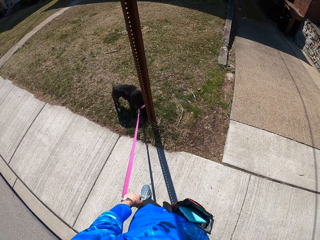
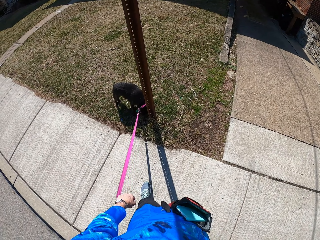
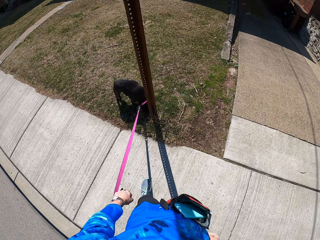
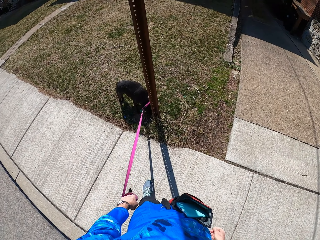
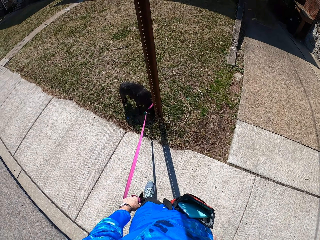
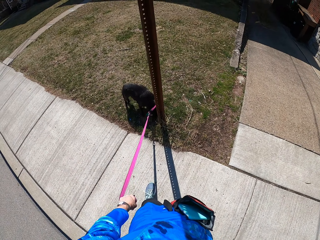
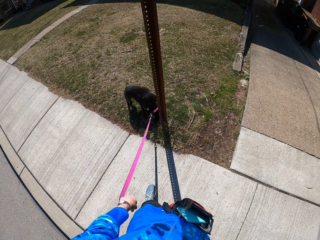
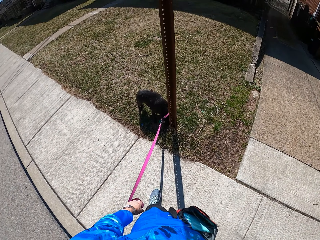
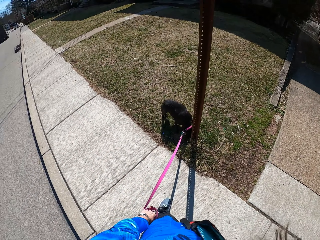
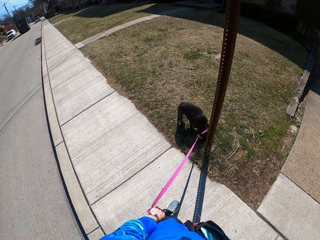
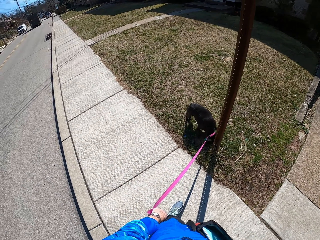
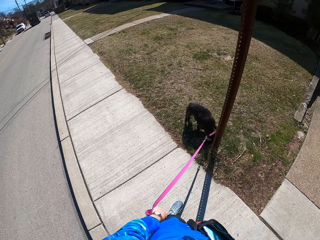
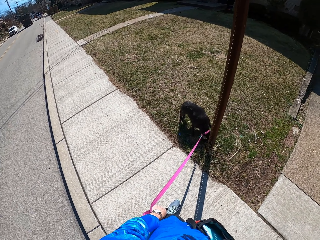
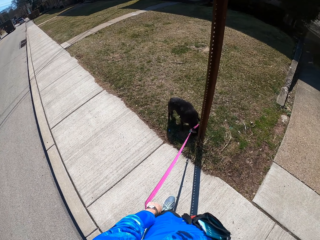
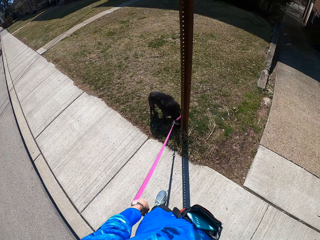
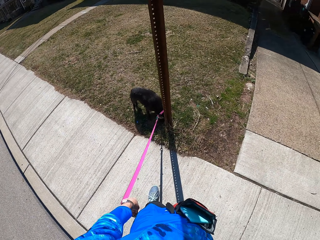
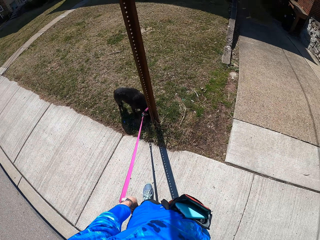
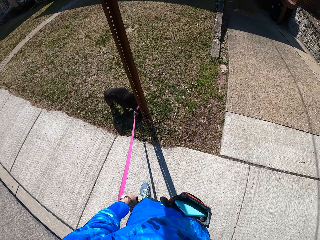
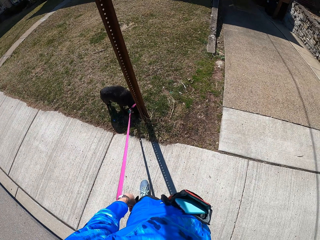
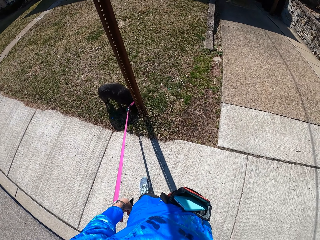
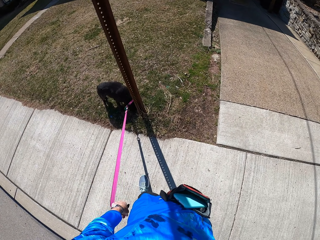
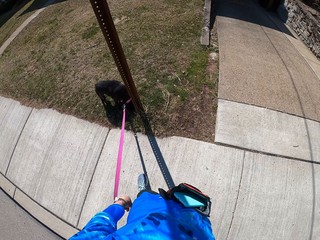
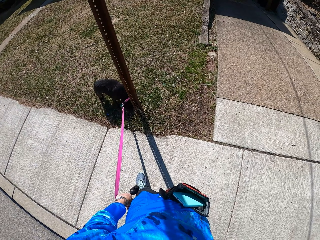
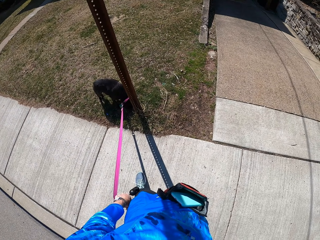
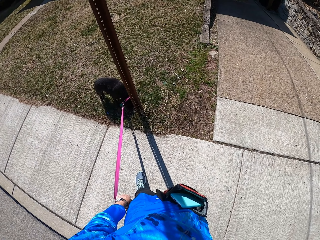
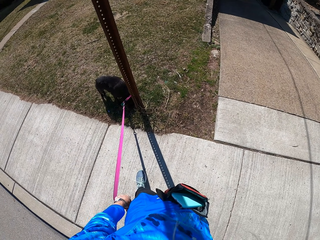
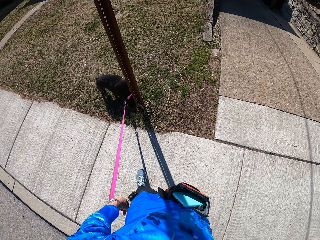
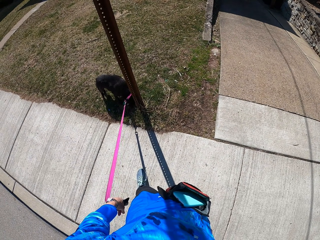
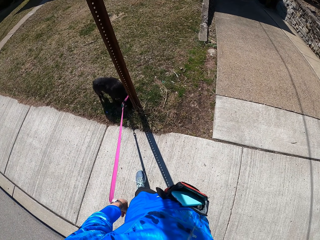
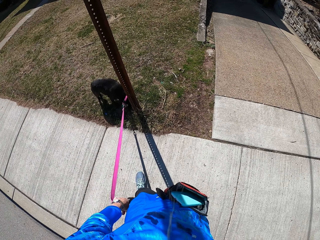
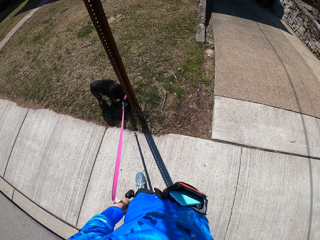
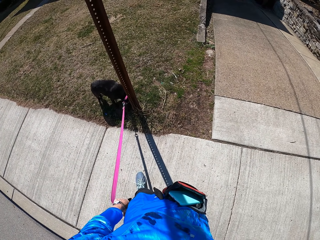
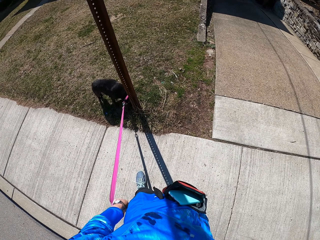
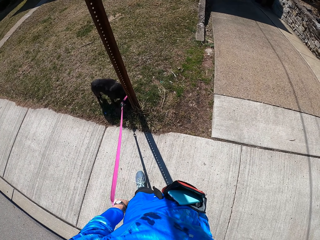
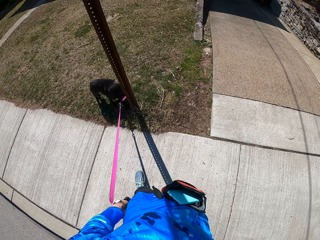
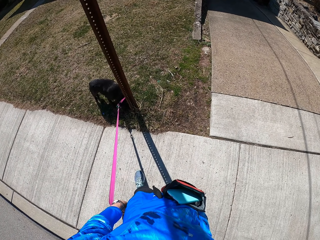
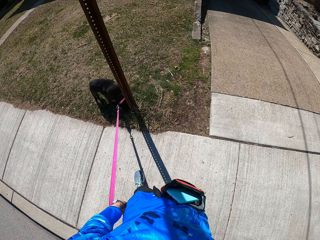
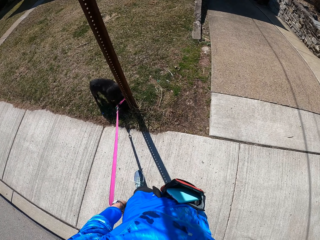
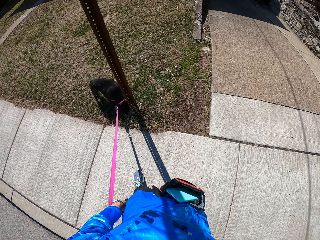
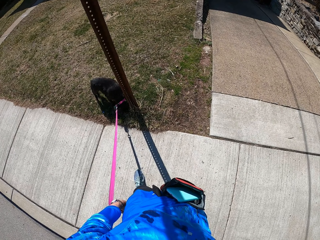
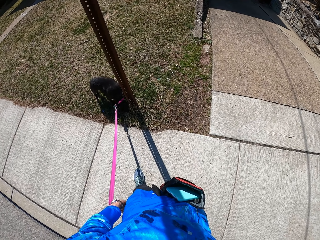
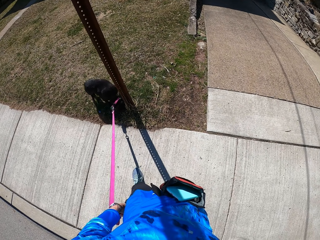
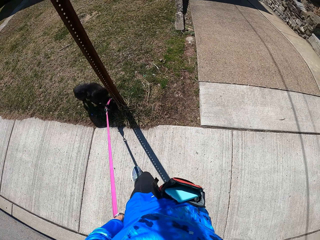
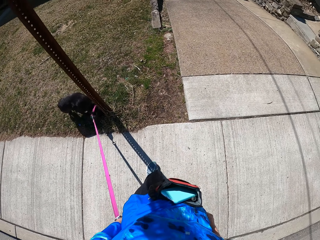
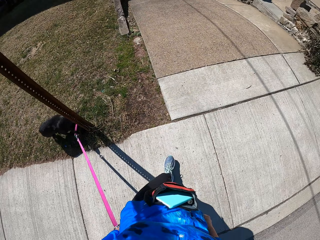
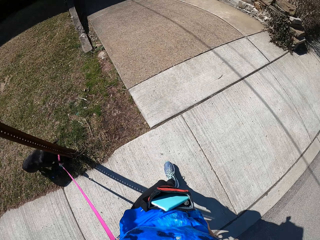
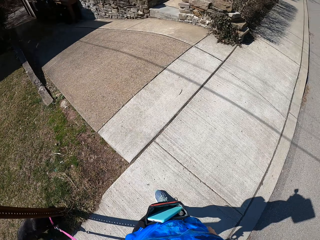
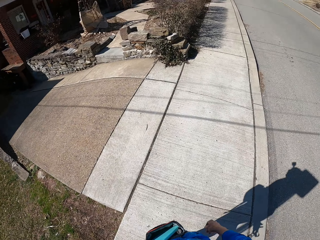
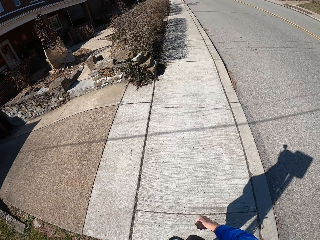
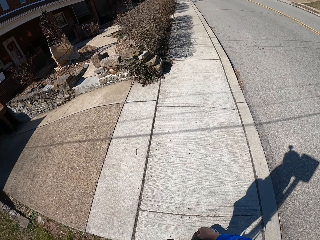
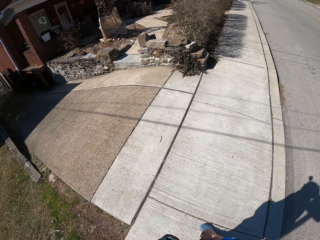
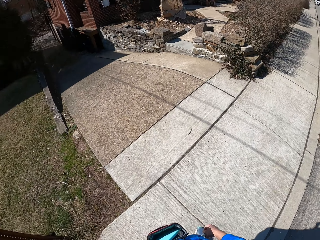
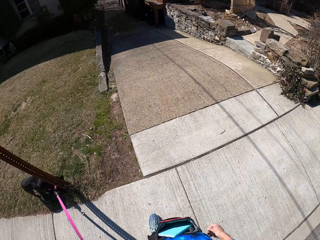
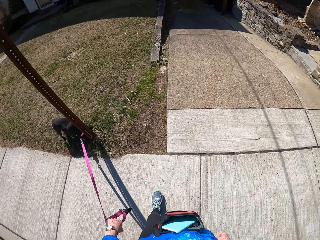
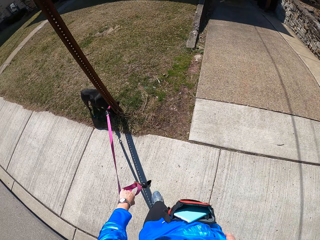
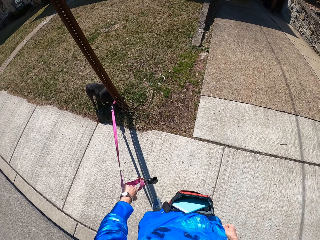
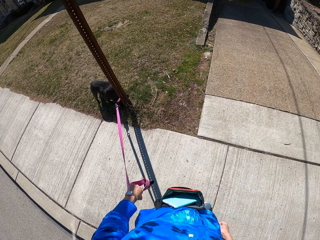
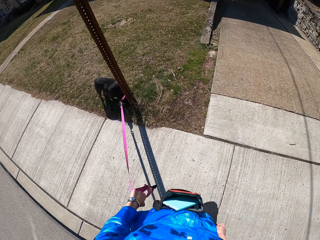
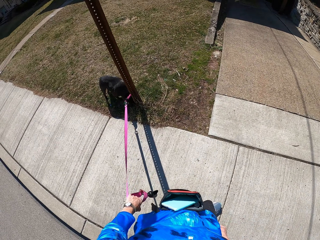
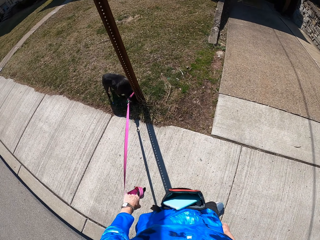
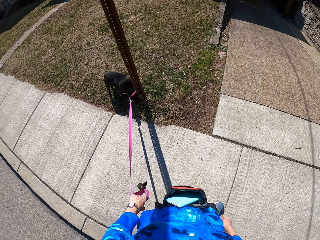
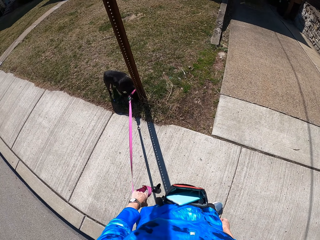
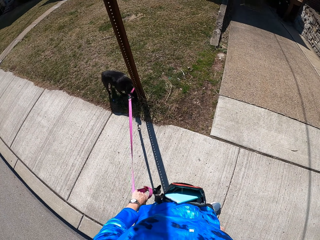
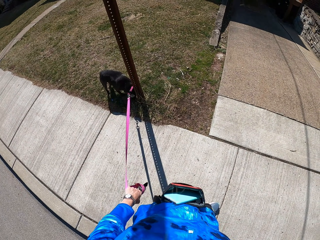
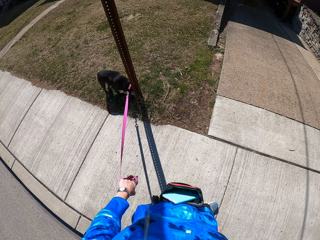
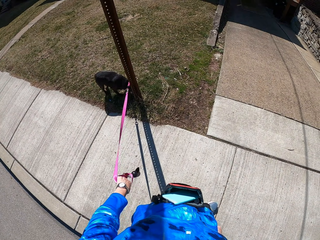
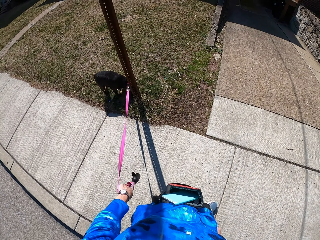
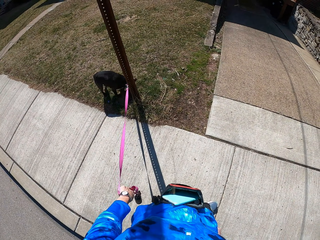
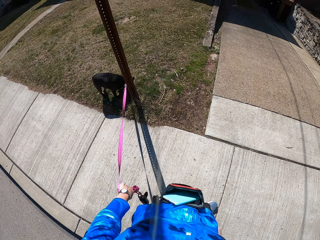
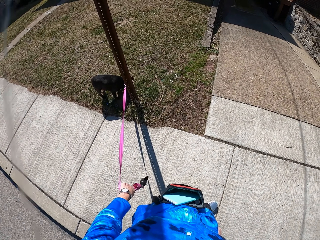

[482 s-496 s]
The camera wearer looks around a street. They hold a dog leash. They walk on a sidewalk. They turn around. They look at a dog. They look around. They stand on the sidewalk.

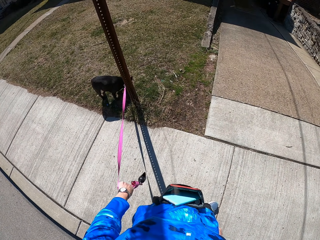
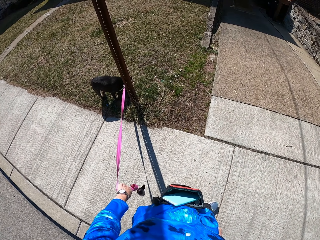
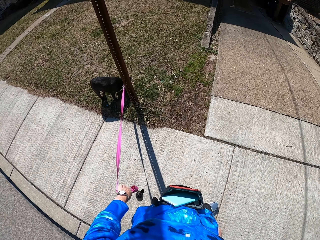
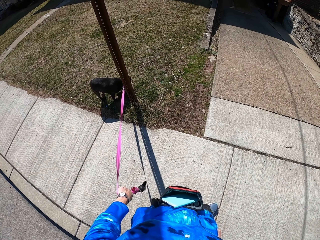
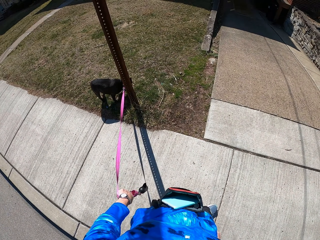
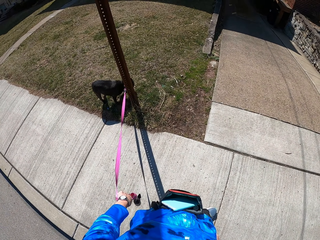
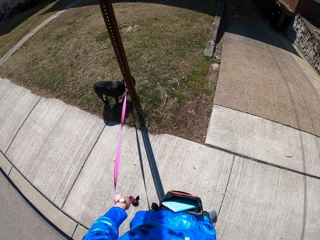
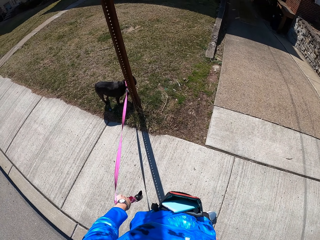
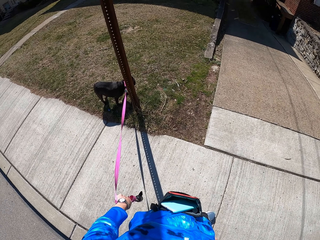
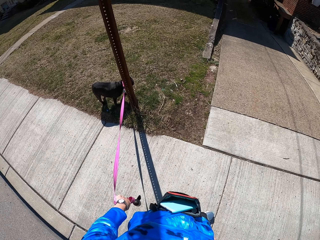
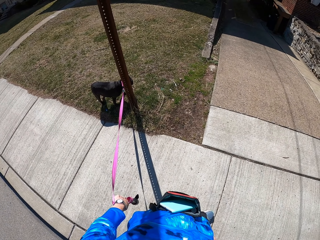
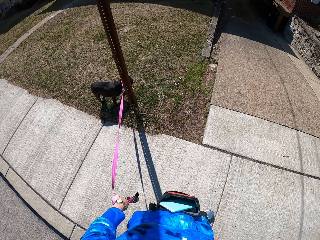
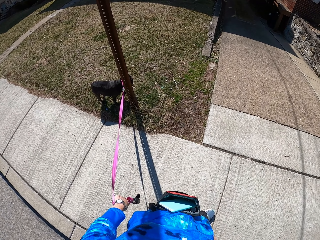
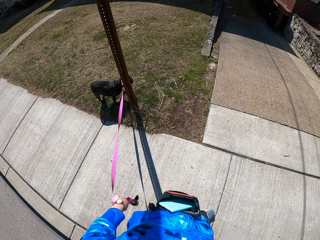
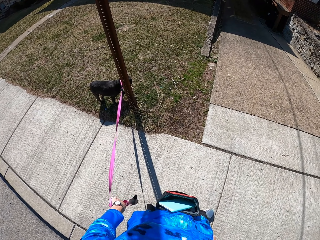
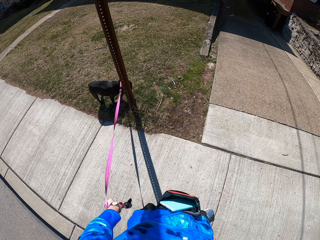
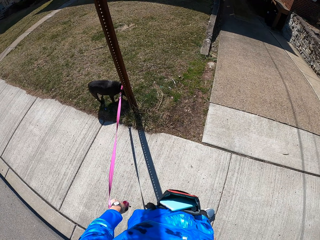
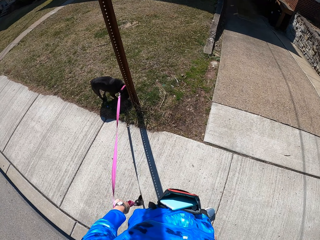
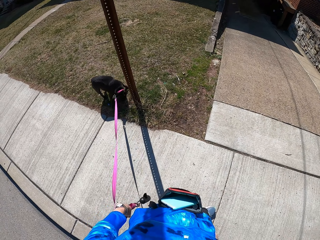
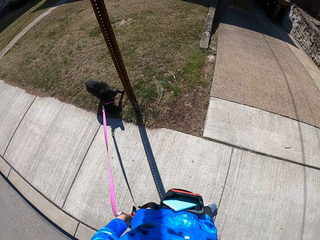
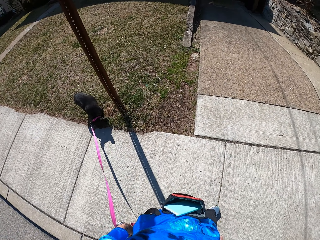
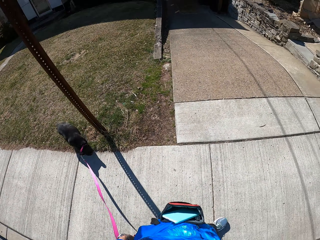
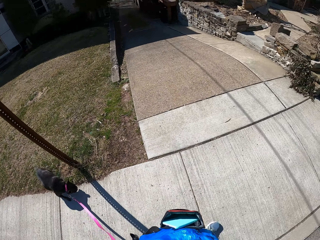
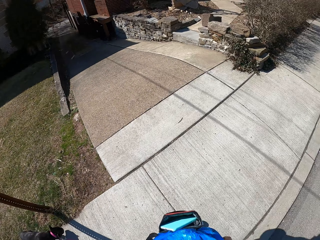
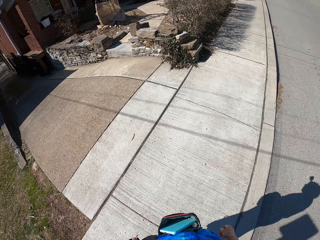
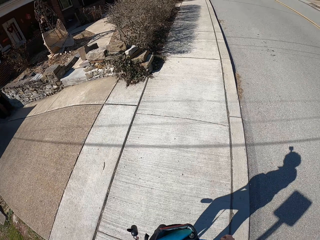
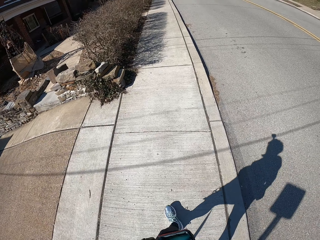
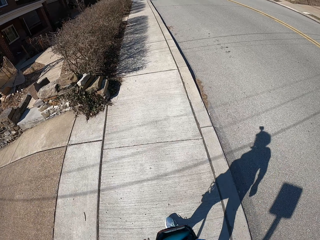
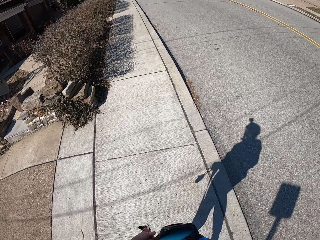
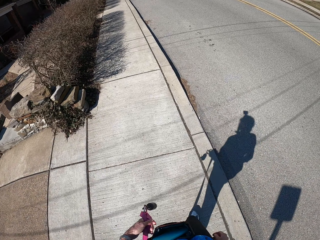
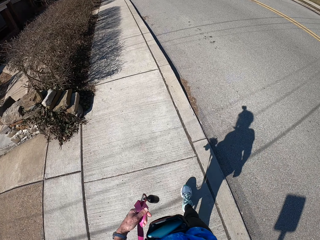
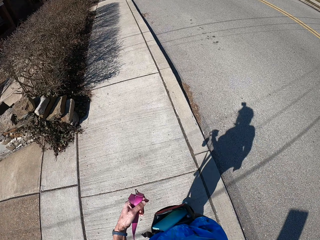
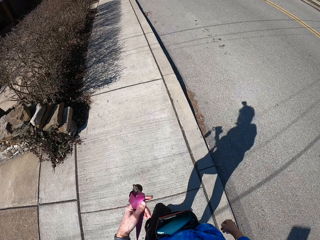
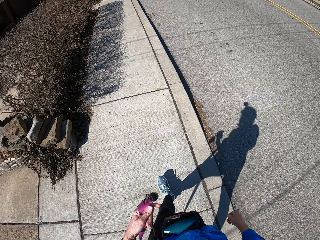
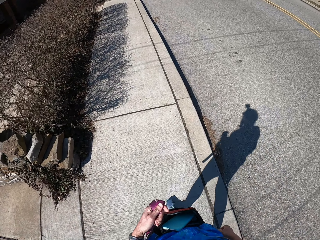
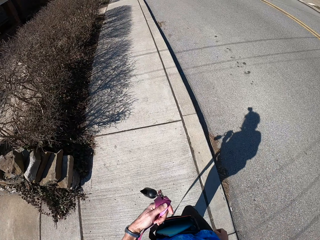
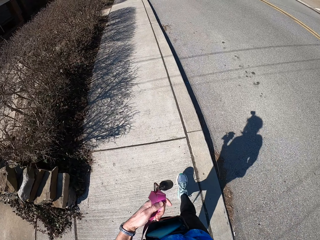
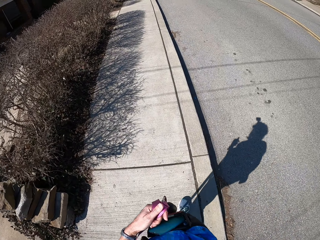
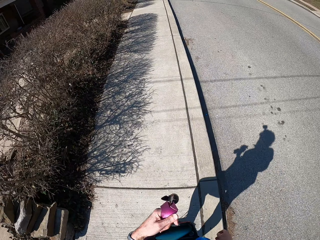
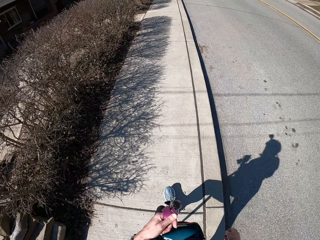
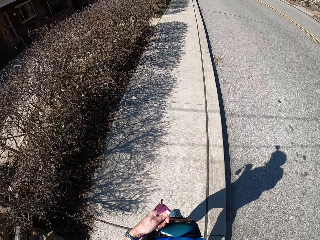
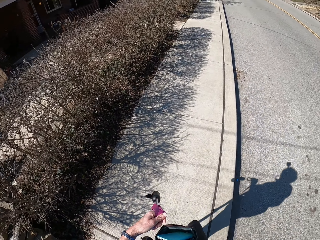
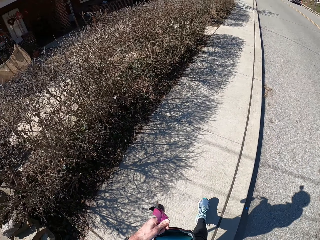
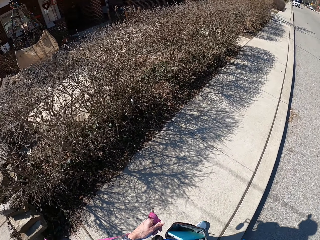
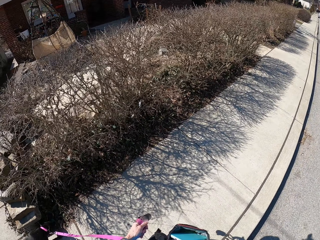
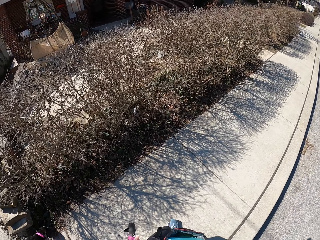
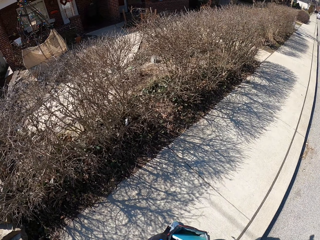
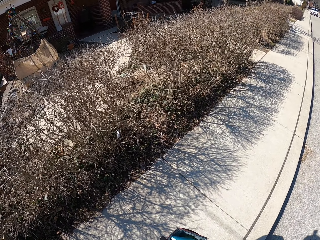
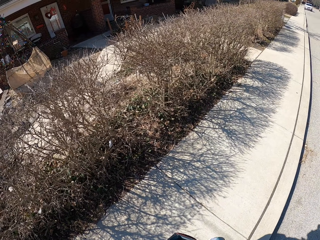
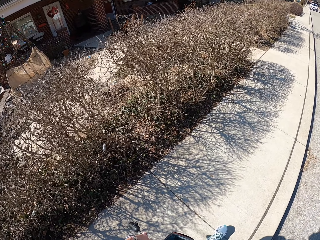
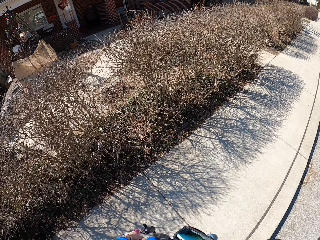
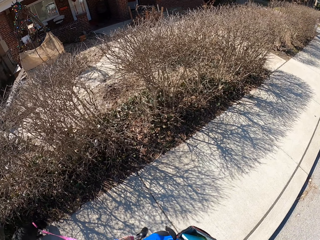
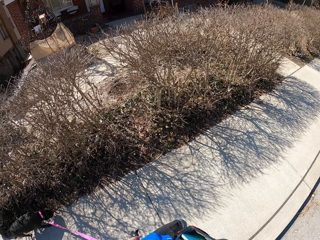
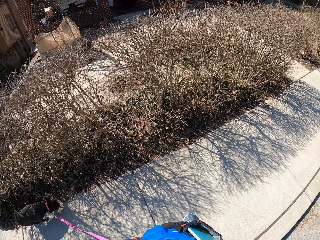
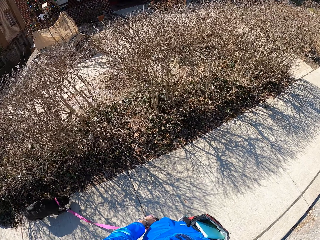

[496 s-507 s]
A dog looks at a driveway. The camera wearer holds the dog leash. The dog sniffs at a lawn, walks on the lawn and walks on a sidewalk. The camera wearer turns around. They walk on the sidewalk. They stroke the dog leash. They hold the dog leash. They look at a house's lawn. They walk on the pavement.
